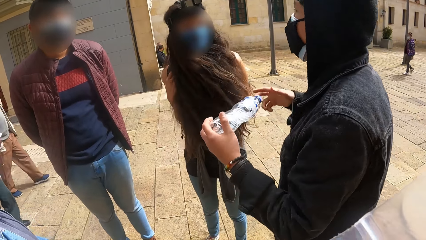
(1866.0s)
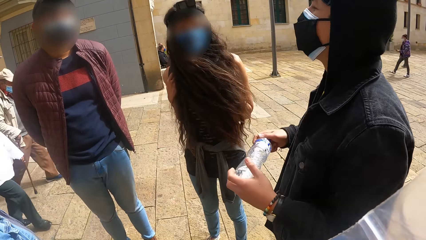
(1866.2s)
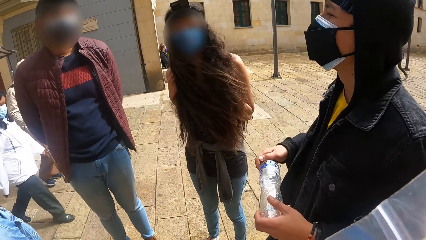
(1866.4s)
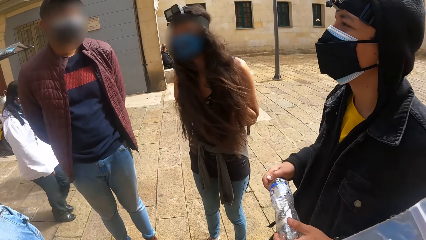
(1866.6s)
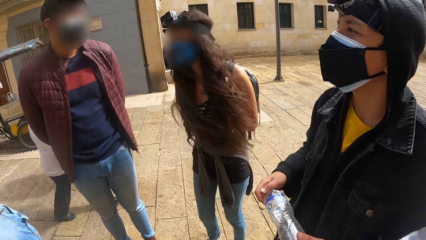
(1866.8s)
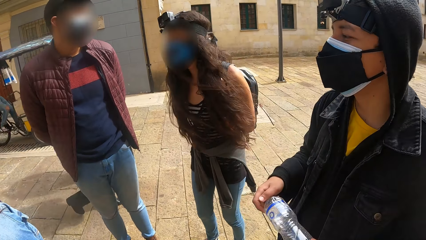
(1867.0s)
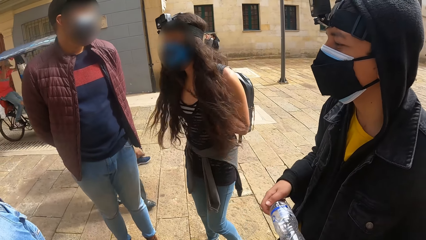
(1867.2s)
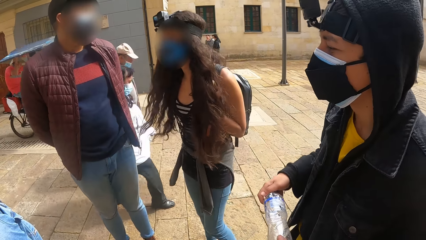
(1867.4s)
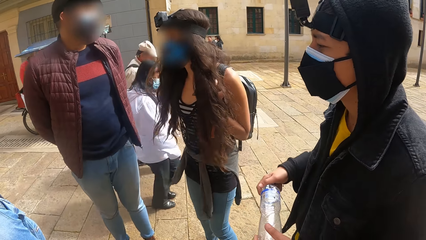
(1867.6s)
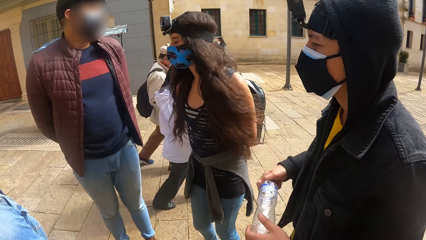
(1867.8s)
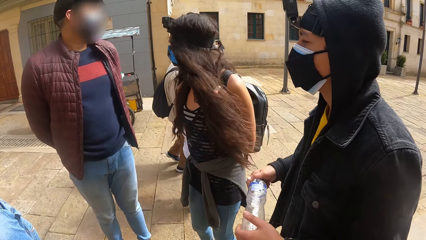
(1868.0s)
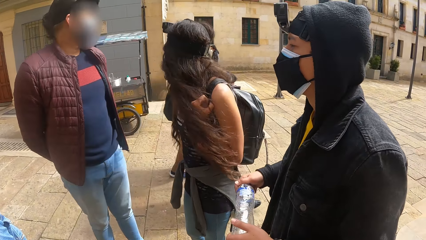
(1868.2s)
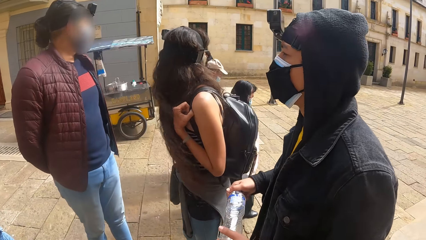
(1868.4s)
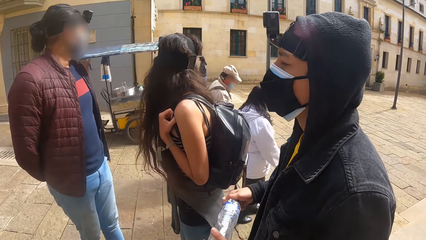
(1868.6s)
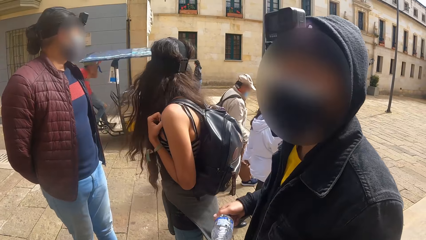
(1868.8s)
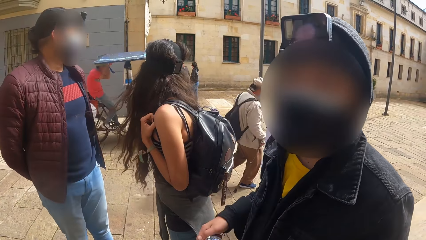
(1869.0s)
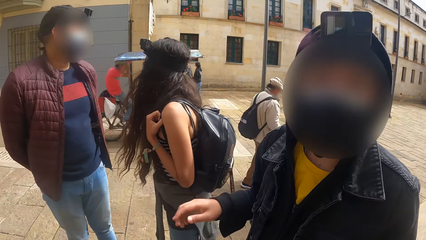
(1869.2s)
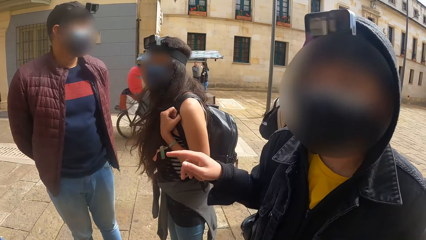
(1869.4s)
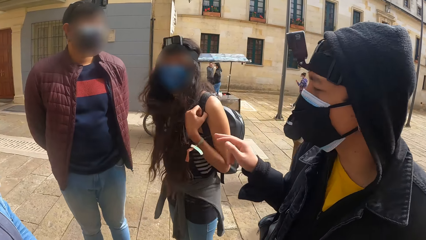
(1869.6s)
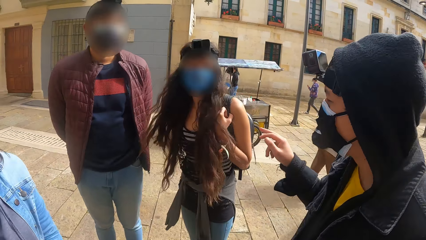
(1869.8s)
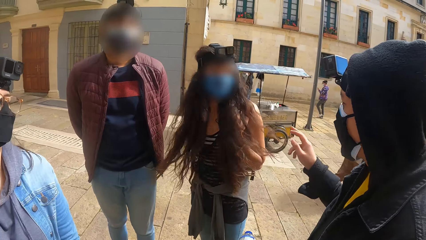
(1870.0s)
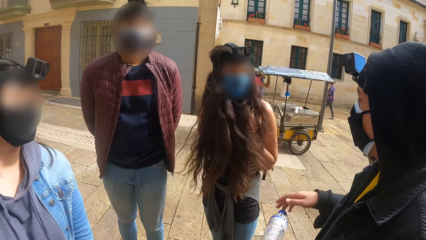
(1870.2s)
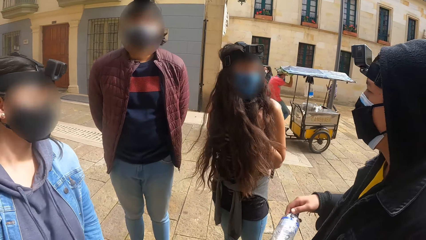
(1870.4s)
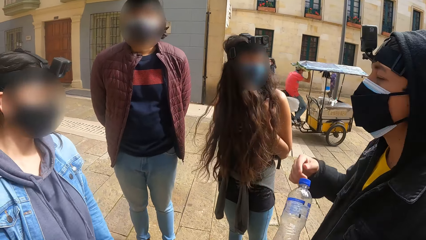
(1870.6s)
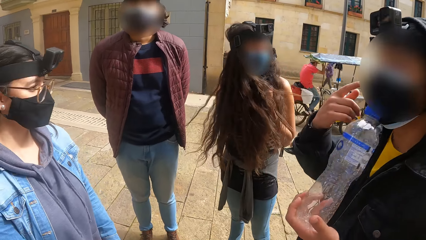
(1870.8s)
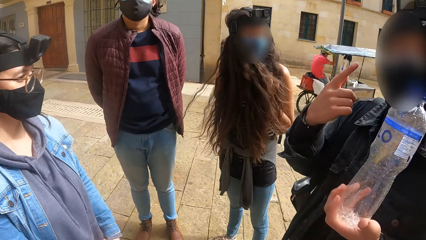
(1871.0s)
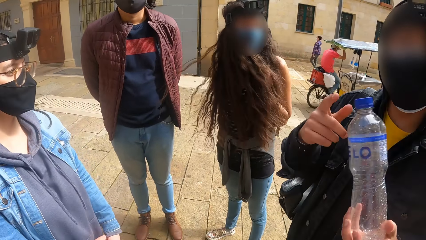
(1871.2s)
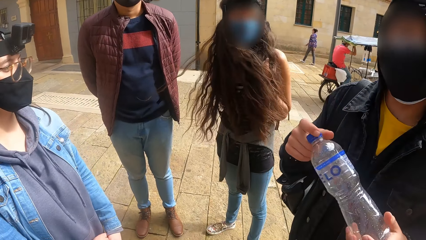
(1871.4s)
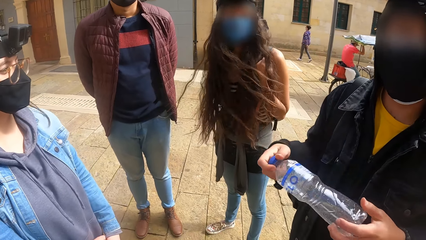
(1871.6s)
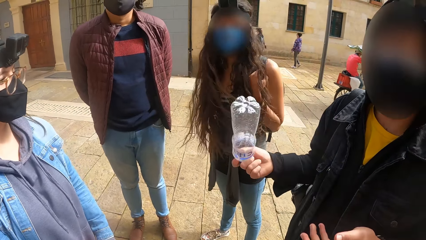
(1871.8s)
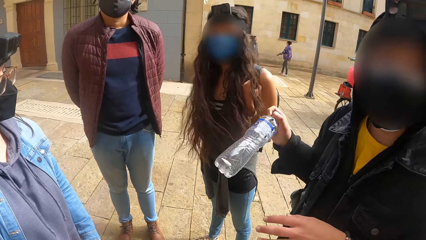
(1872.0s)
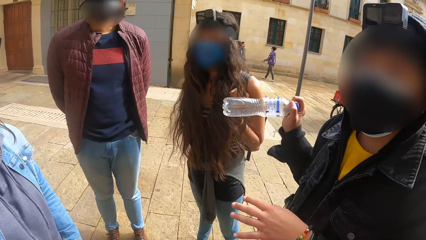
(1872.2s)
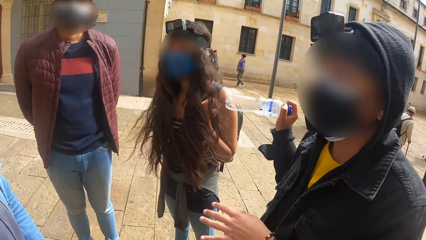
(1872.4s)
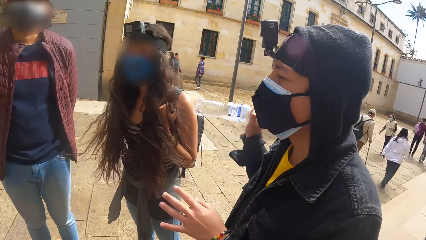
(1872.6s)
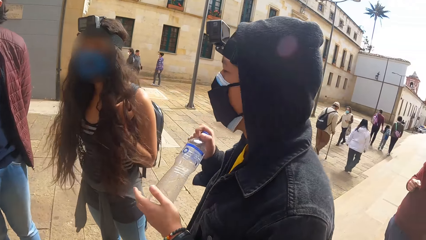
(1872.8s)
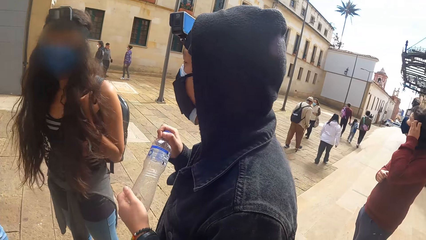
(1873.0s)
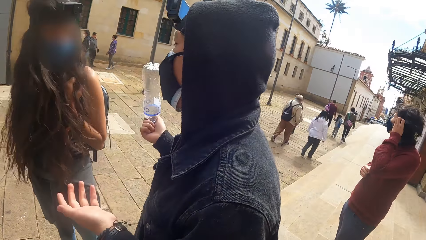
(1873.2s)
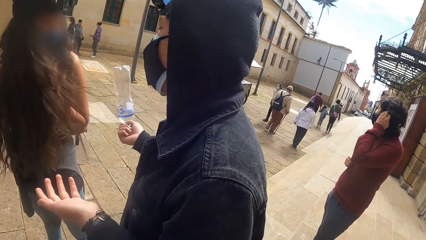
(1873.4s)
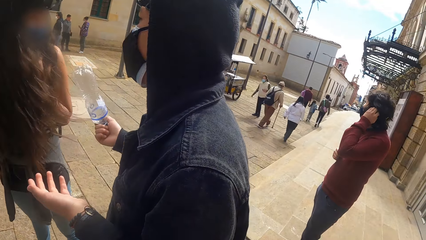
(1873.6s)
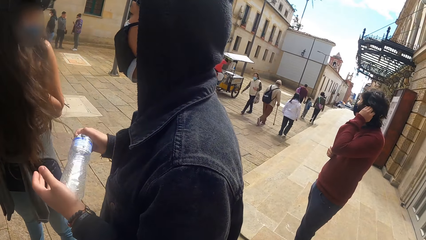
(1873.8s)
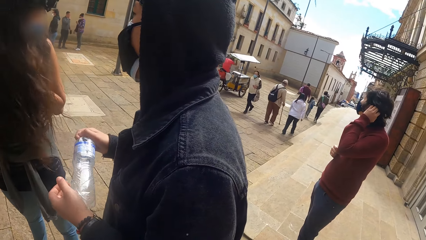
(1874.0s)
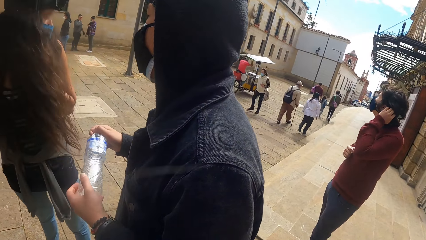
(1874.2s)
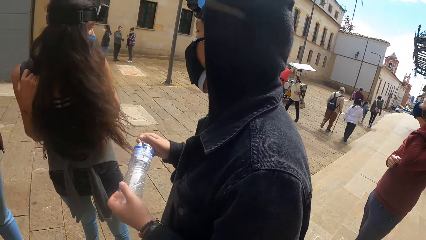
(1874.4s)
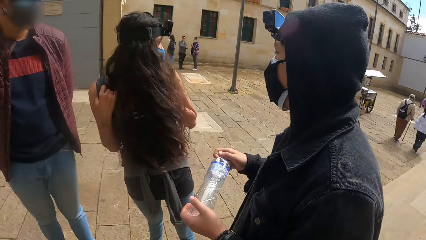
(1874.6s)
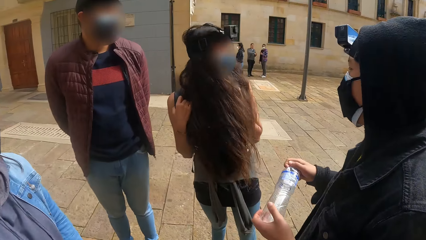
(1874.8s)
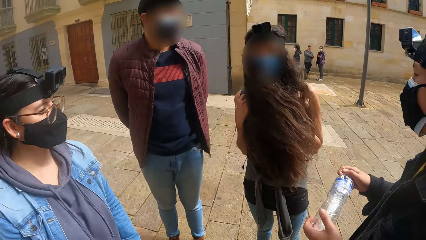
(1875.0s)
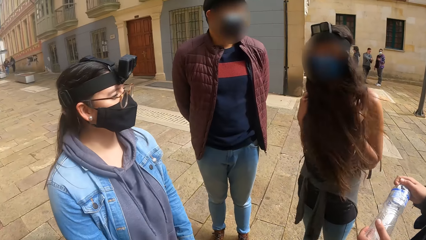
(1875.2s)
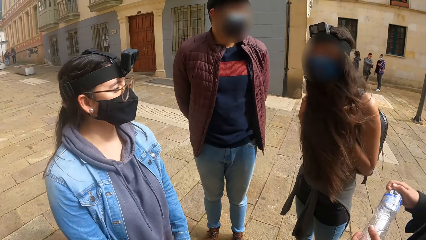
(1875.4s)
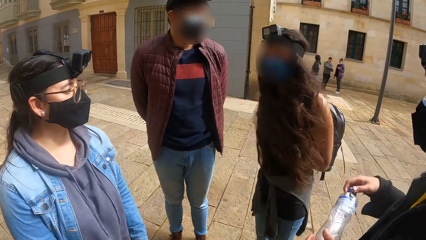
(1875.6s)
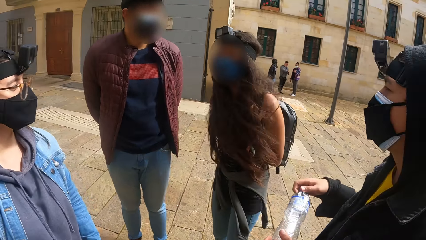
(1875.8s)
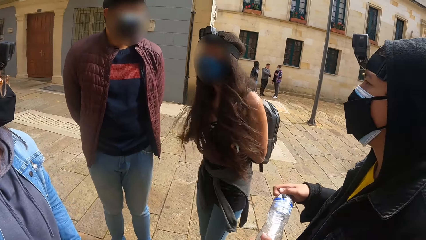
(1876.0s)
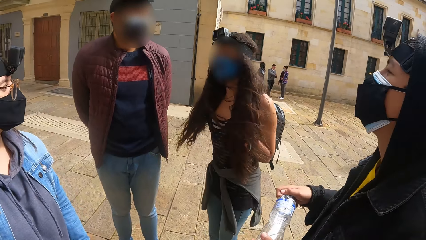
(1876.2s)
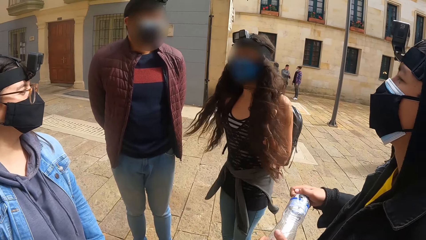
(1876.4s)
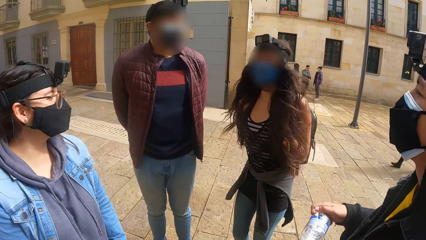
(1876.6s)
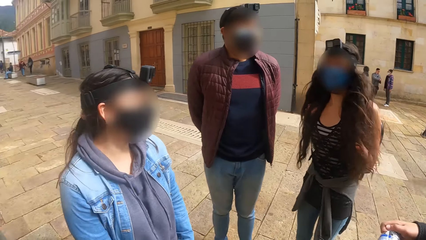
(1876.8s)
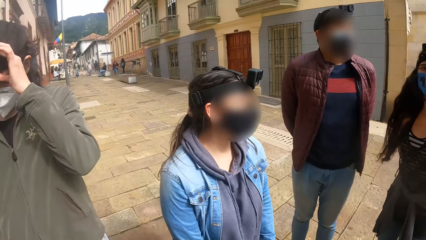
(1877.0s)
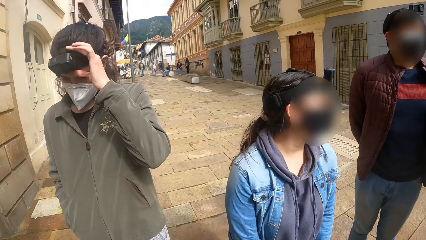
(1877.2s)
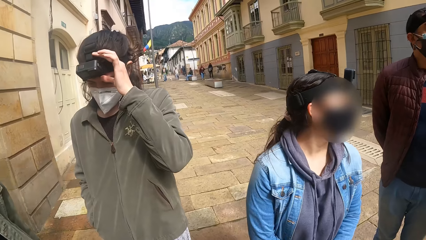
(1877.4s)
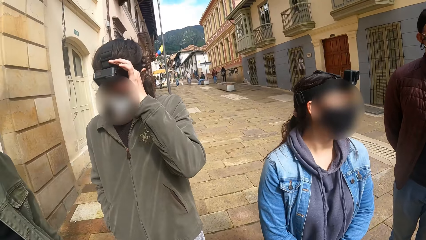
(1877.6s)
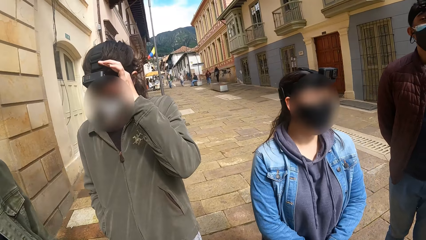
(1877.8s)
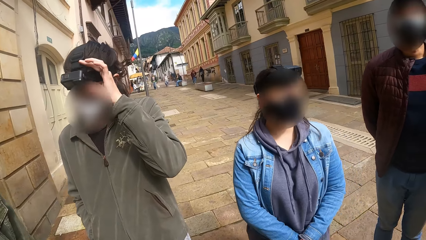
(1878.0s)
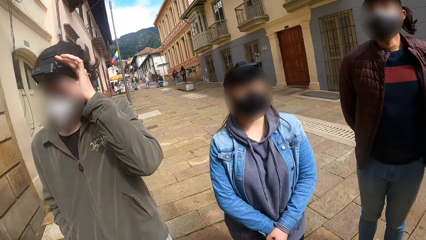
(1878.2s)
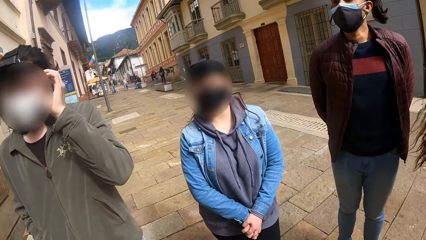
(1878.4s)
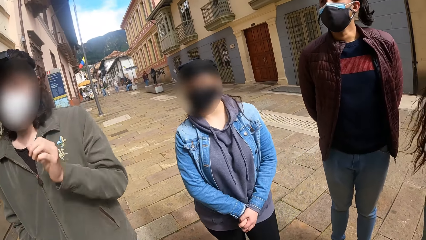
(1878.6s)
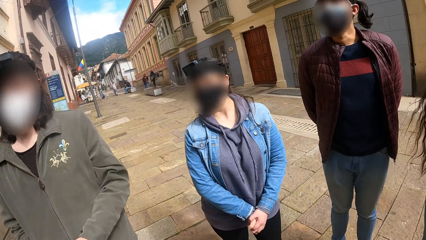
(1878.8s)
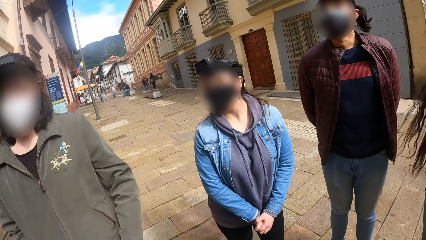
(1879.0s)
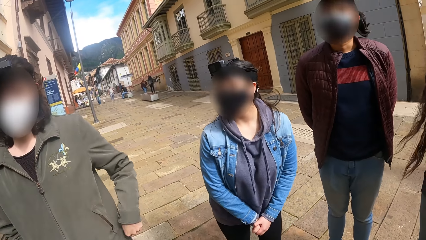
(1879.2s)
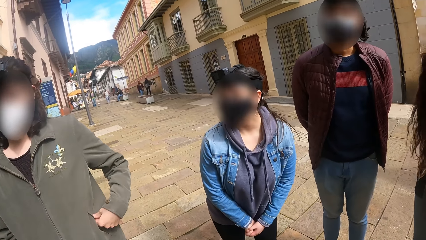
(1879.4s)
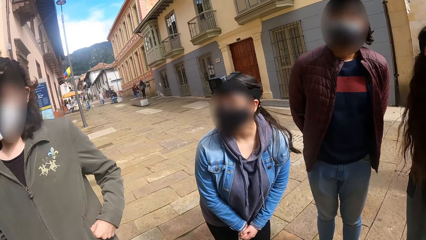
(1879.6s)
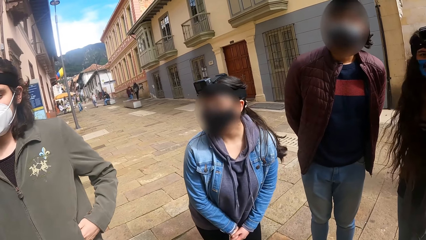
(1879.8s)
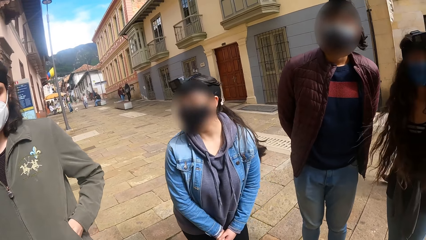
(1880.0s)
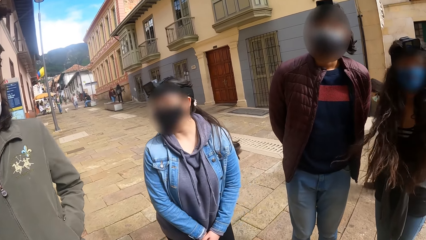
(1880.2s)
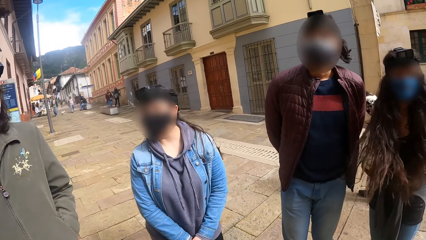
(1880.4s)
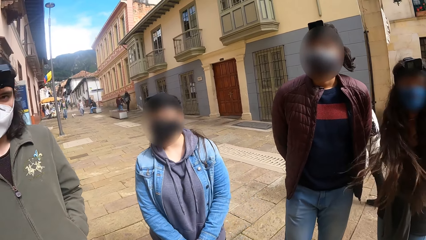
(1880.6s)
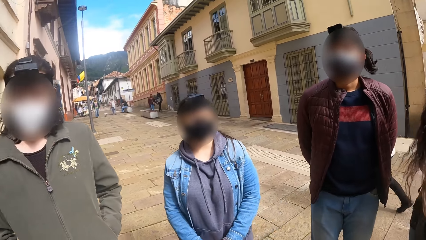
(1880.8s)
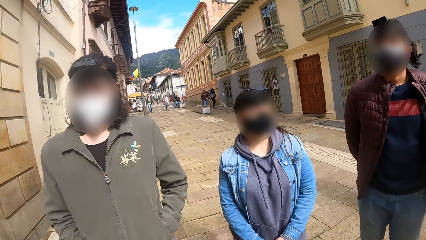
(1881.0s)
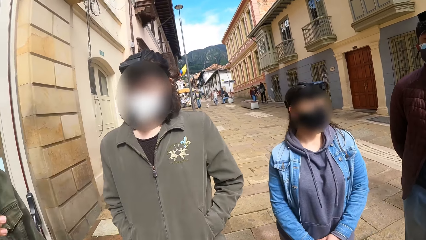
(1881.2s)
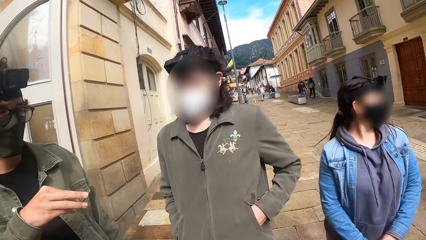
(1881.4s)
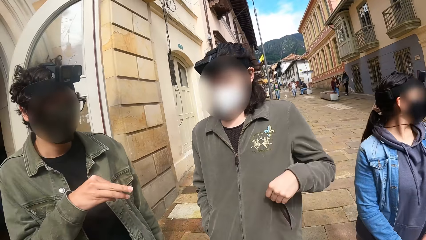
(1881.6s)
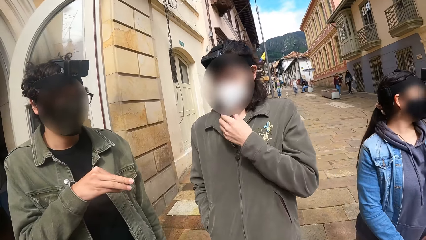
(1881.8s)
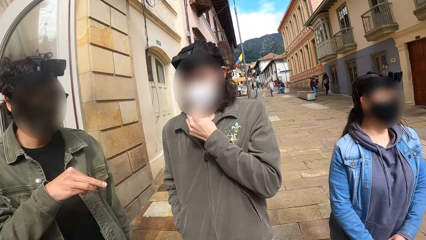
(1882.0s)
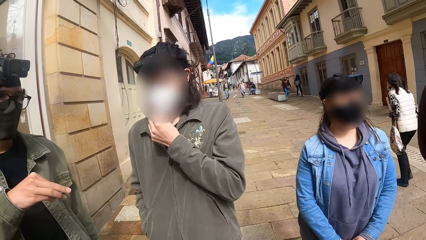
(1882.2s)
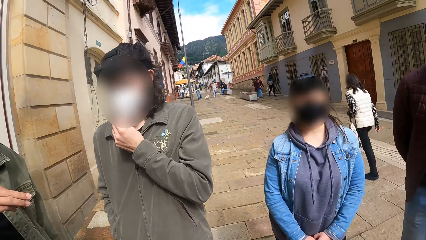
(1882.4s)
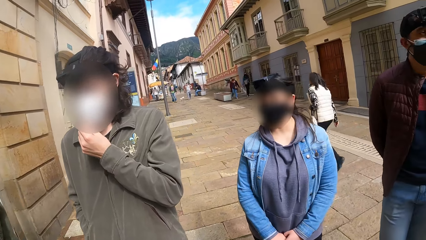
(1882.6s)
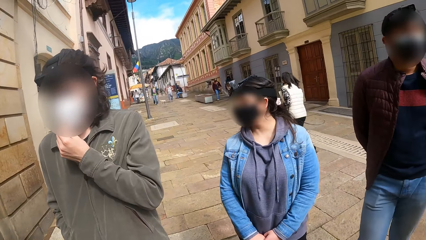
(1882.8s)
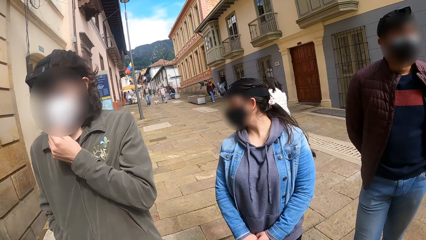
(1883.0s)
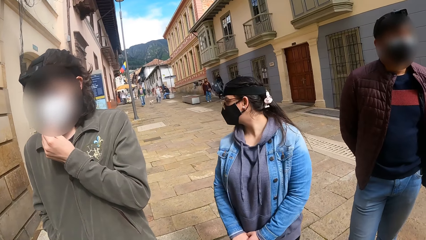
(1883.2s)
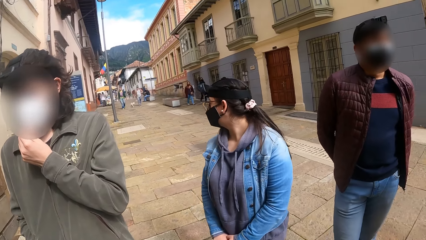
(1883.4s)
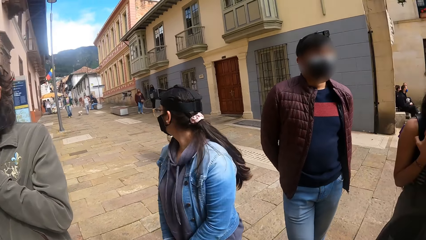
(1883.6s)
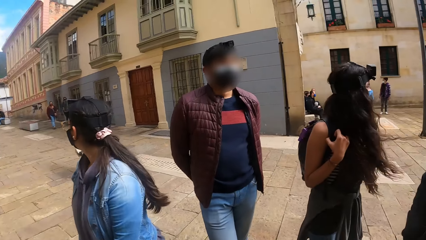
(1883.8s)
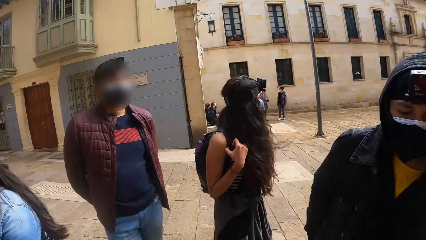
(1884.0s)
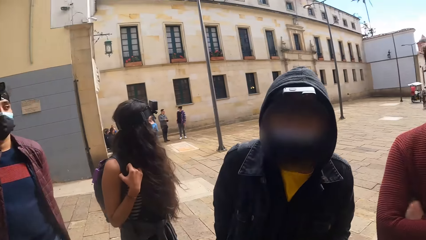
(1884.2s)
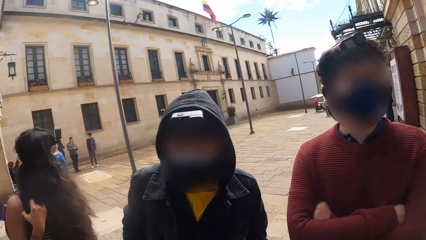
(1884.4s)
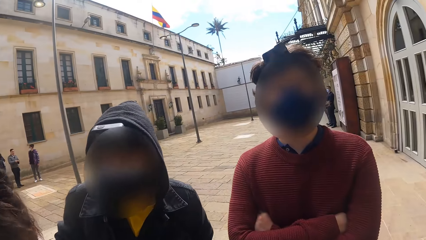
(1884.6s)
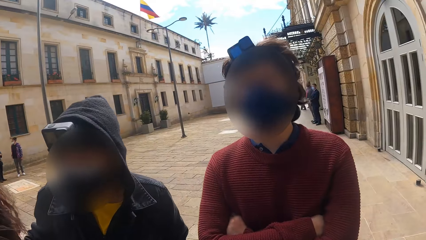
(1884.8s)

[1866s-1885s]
The woman turns around. The man interacts with the camera wearer and the woman. Another woman adjusts a camera on her head with her left hand. The camera wearer looks around. The other woman puts her left hand into her pocket and adjusts a mask on her face with her left hand.
